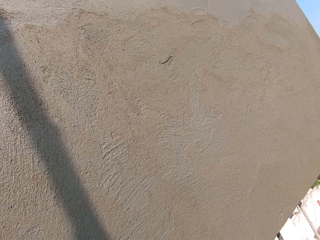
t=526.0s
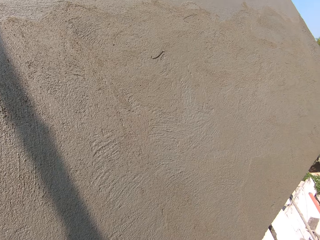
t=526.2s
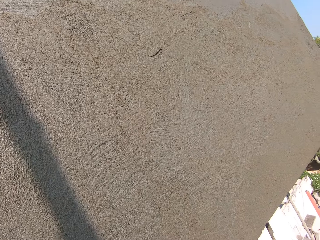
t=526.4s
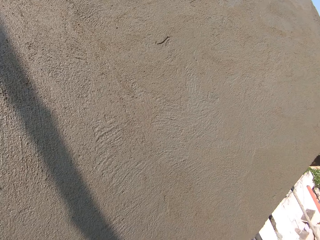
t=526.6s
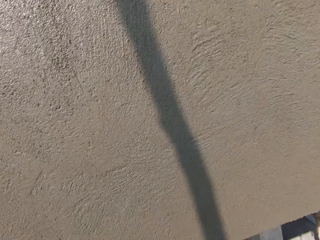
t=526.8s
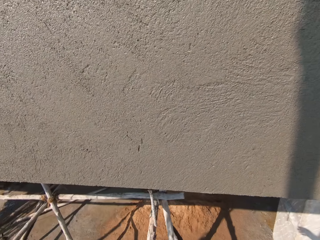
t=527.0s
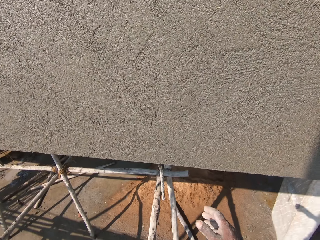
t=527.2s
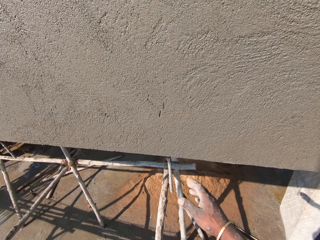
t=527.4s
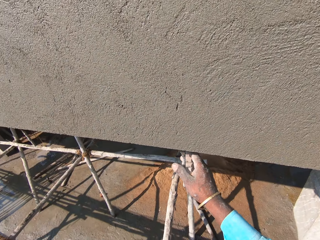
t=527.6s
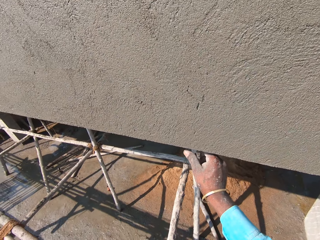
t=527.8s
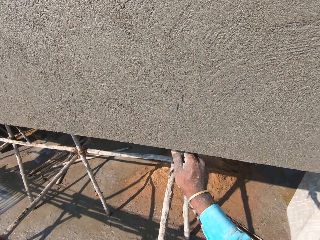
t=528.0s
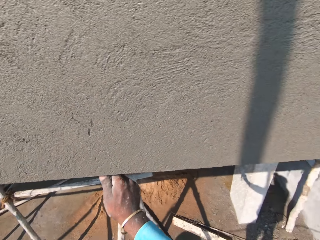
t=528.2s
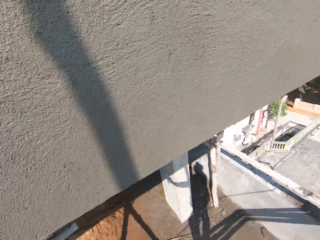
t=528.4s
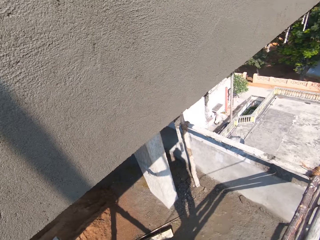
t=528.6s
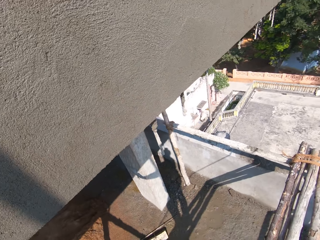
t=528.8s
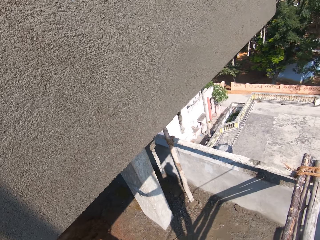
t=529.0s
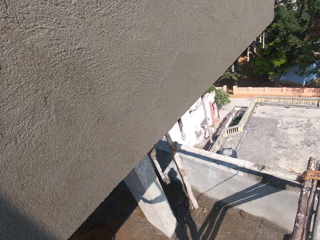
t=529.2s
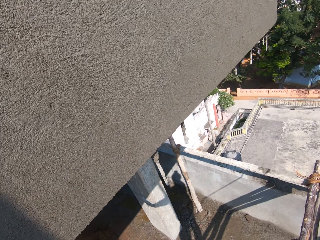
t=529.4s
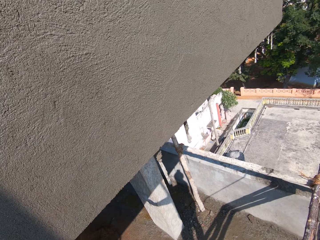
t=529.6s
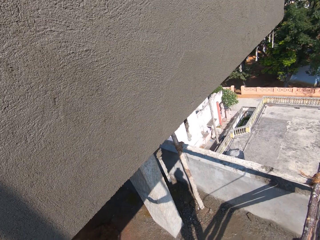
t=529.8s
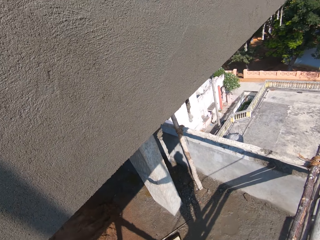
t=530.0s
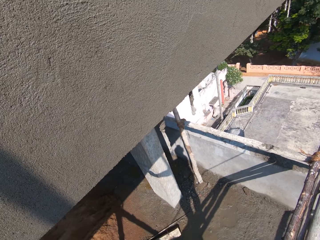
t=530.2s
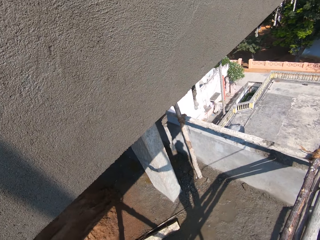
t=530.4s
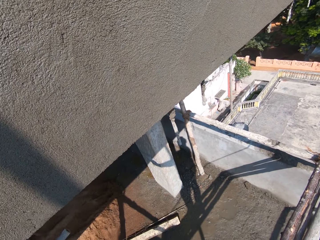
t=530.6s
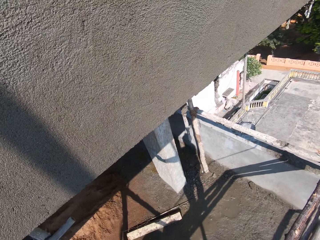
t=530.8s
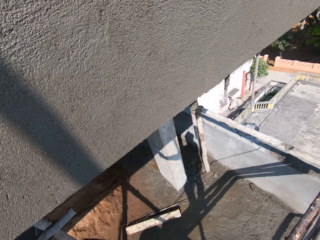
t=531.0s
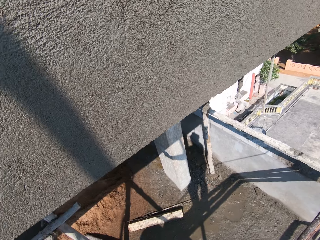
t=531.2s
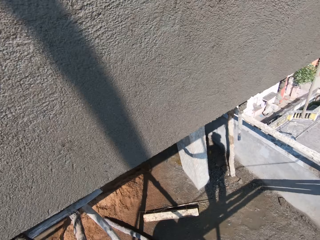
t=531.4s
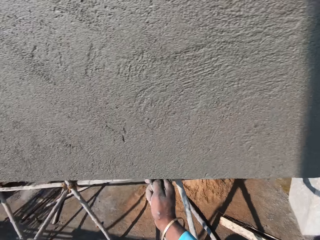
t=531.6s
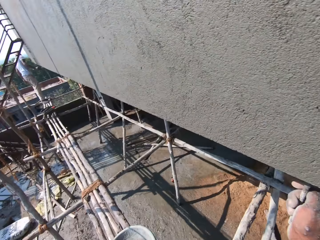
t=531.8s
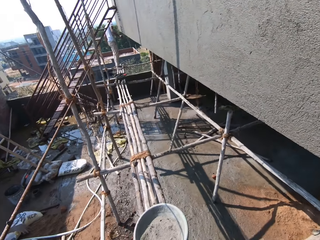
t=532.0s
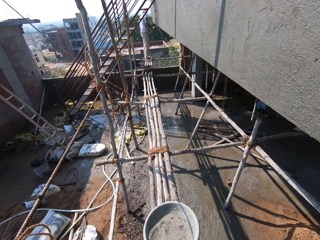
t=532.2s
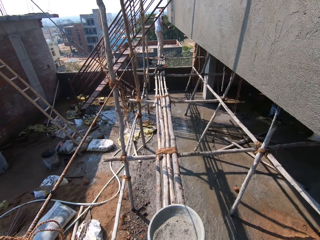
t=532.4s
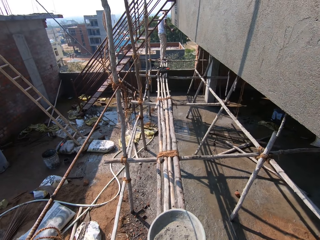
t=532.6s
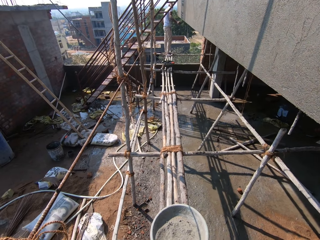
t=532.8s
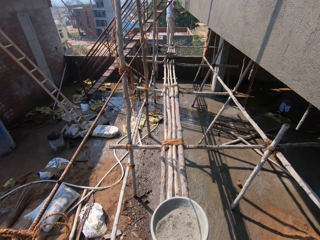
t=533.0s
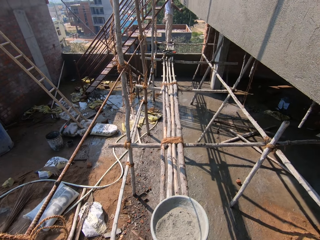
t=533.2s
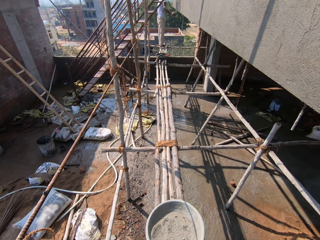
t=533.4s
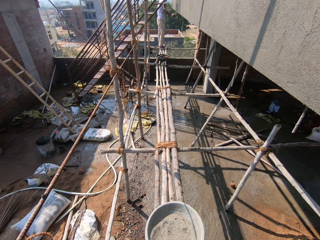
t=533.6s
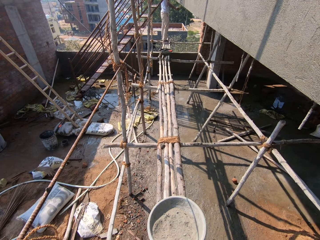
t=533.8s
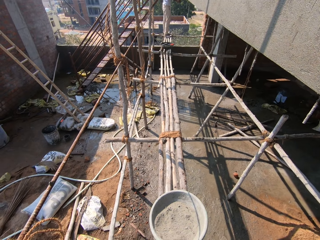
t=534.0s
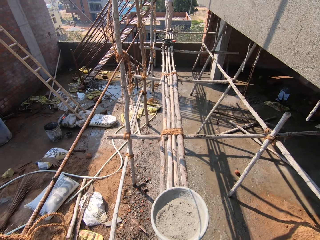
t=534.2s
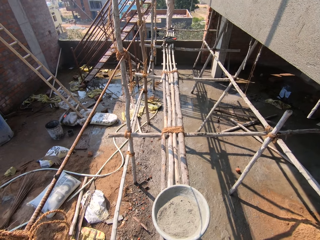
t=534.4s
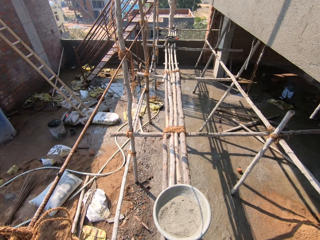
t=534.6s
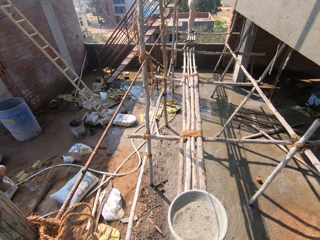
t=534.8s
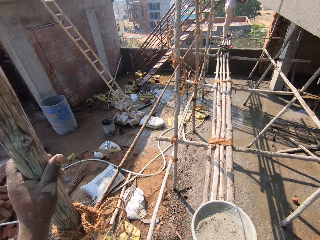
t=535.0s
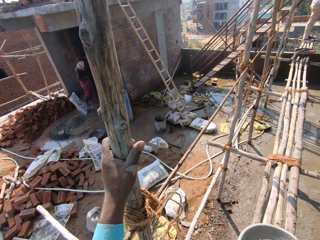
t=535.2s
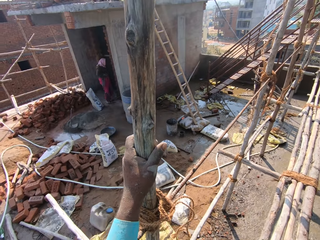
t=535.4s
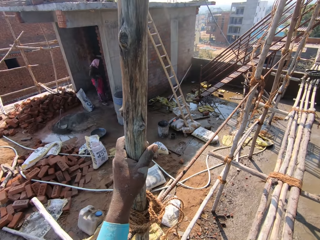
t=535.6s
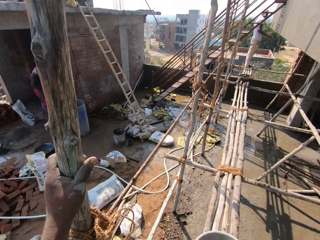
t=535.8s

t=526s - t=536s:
The camera wearer touches a metal. They stare in the construction site.

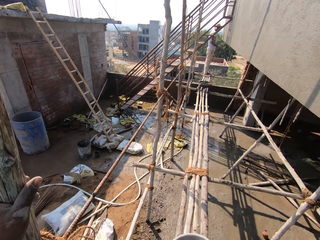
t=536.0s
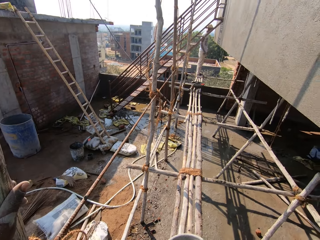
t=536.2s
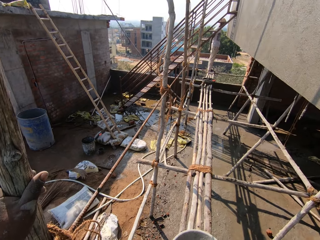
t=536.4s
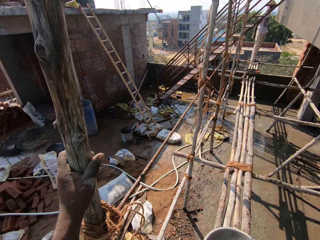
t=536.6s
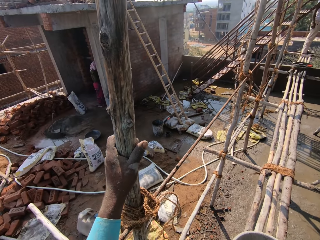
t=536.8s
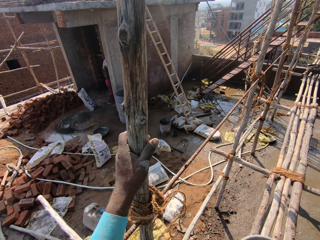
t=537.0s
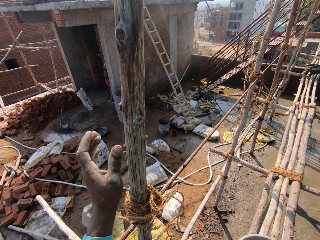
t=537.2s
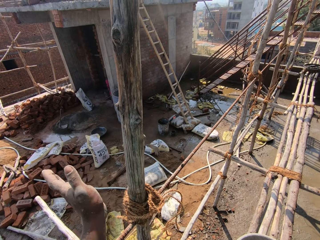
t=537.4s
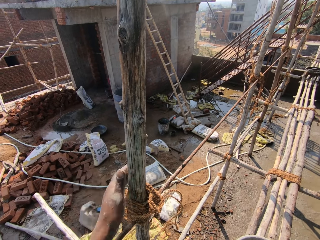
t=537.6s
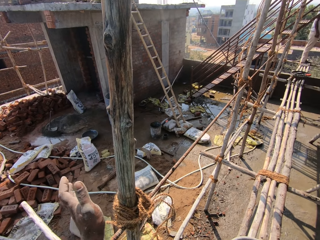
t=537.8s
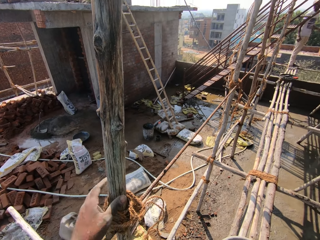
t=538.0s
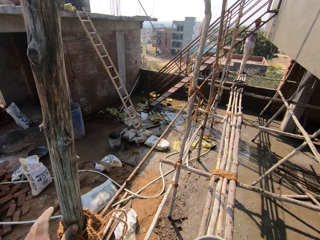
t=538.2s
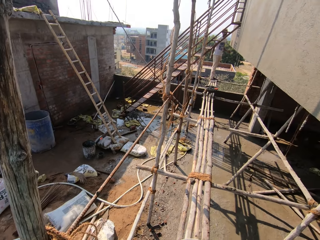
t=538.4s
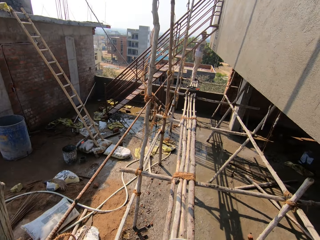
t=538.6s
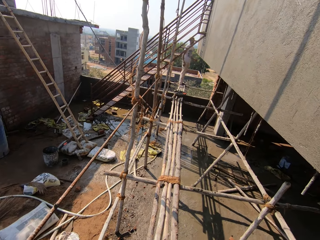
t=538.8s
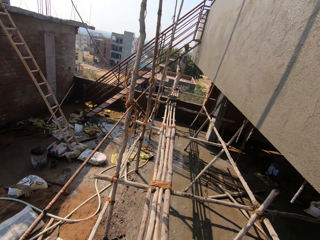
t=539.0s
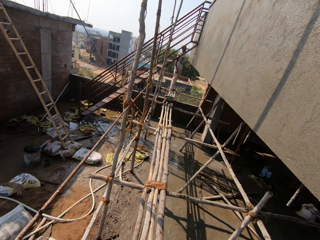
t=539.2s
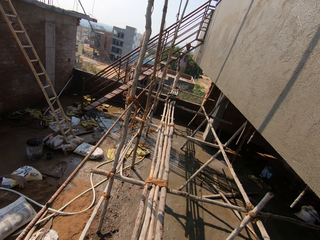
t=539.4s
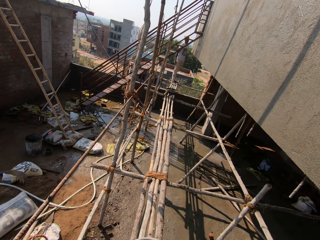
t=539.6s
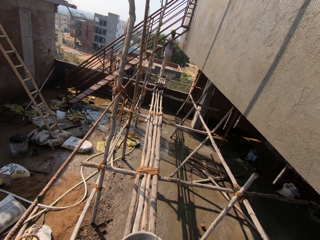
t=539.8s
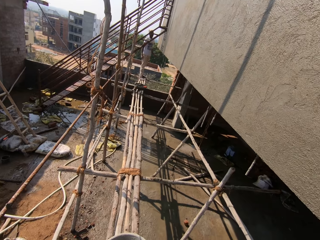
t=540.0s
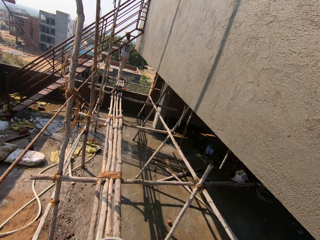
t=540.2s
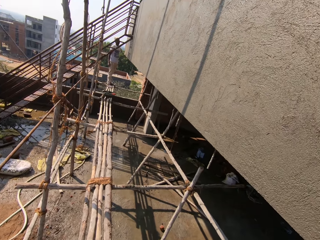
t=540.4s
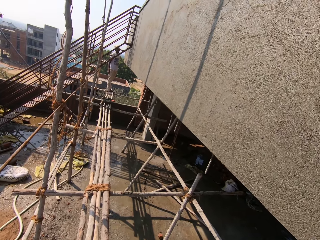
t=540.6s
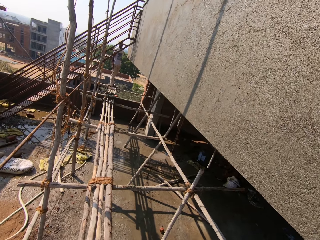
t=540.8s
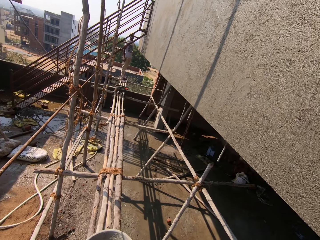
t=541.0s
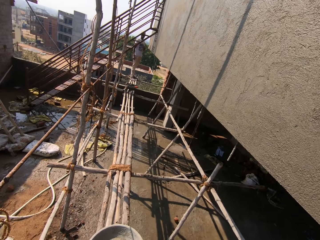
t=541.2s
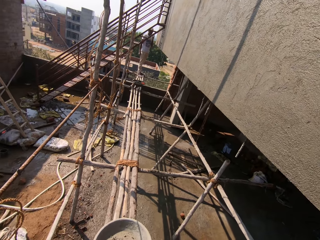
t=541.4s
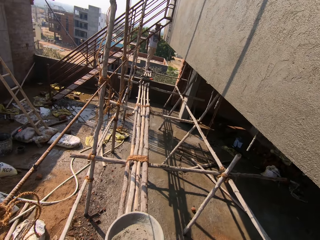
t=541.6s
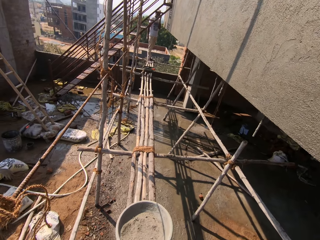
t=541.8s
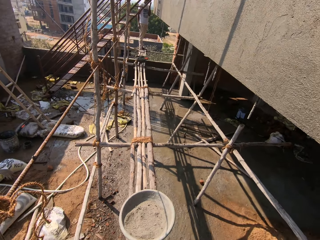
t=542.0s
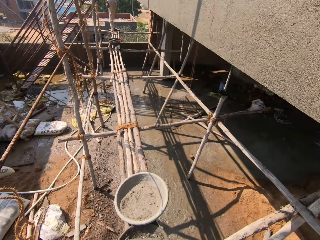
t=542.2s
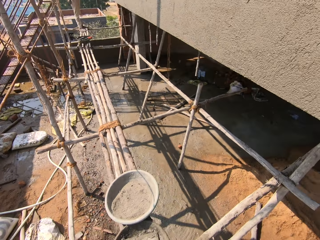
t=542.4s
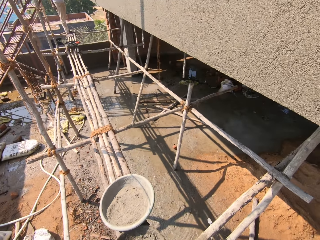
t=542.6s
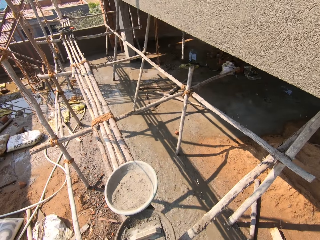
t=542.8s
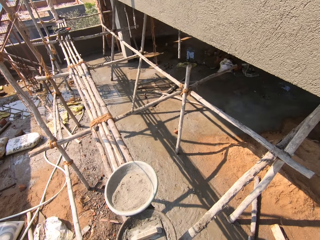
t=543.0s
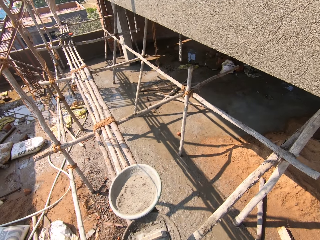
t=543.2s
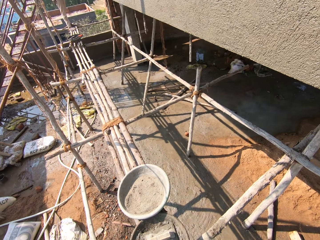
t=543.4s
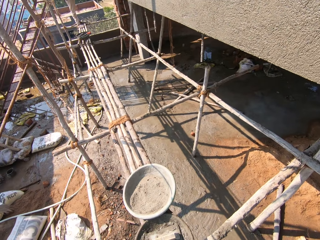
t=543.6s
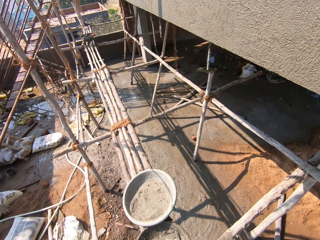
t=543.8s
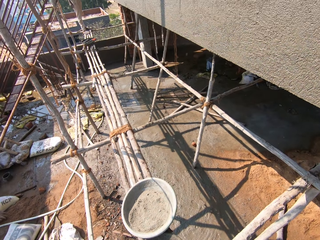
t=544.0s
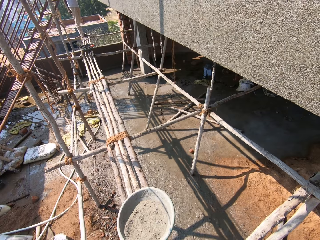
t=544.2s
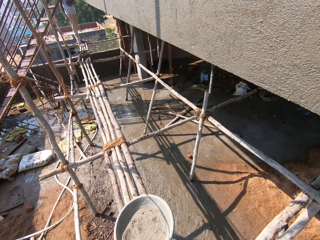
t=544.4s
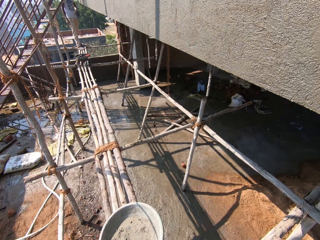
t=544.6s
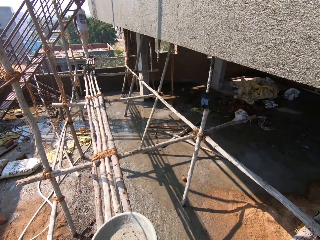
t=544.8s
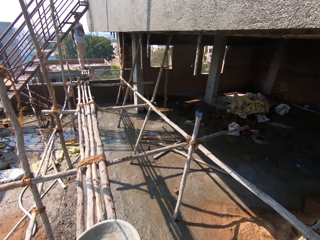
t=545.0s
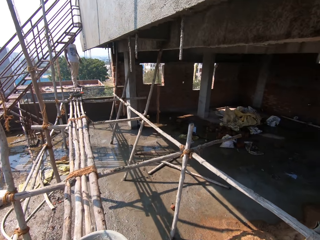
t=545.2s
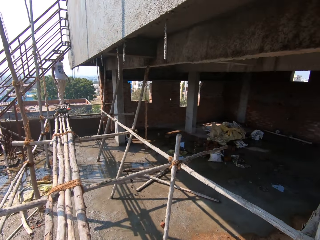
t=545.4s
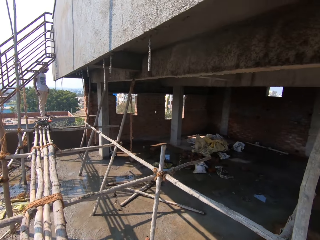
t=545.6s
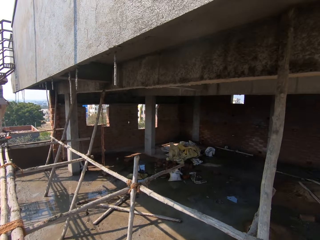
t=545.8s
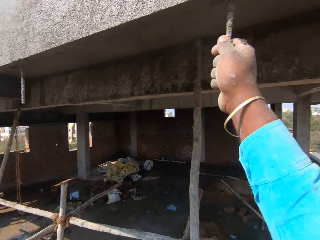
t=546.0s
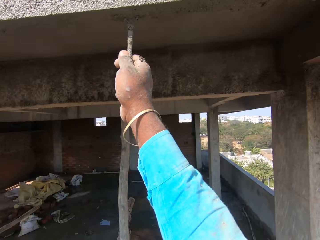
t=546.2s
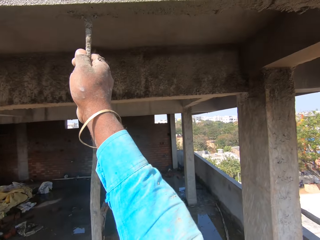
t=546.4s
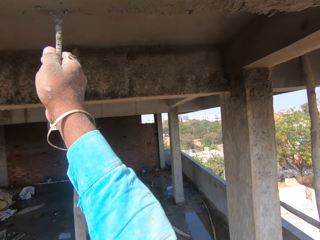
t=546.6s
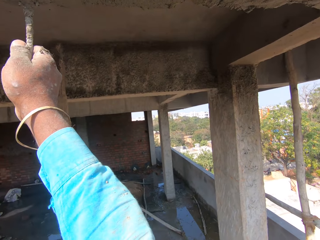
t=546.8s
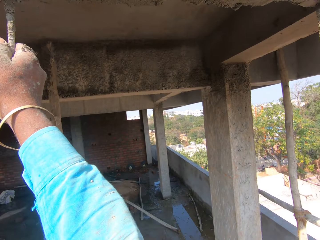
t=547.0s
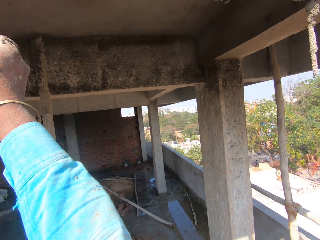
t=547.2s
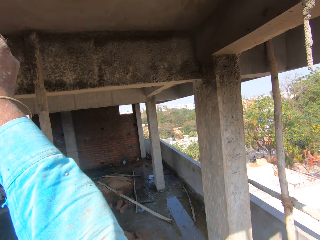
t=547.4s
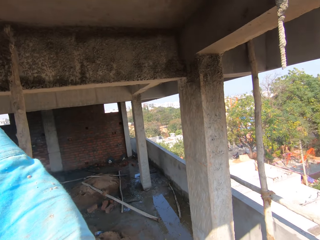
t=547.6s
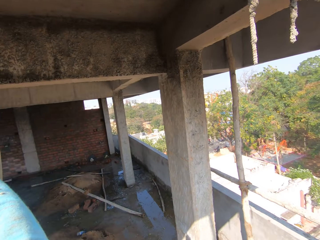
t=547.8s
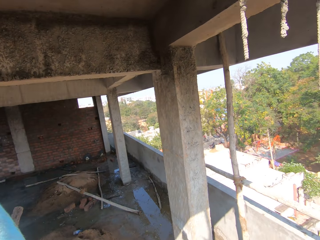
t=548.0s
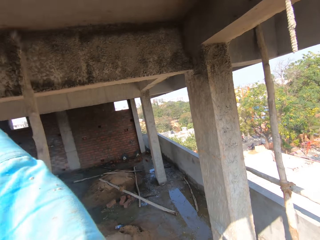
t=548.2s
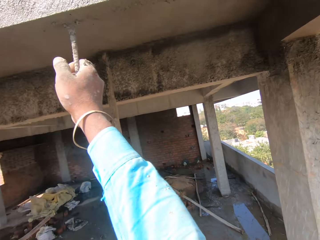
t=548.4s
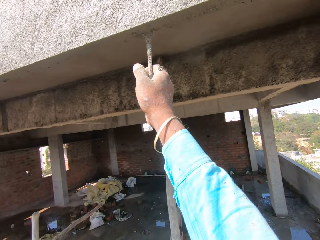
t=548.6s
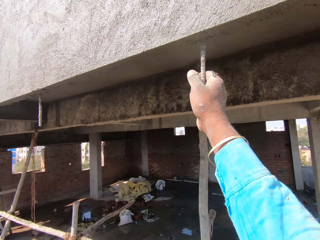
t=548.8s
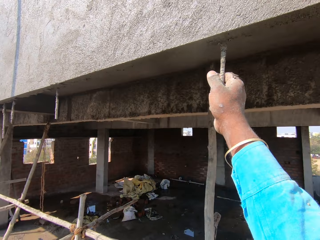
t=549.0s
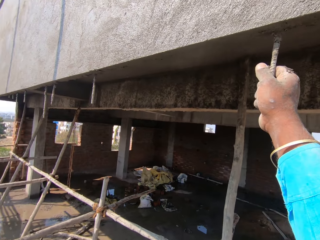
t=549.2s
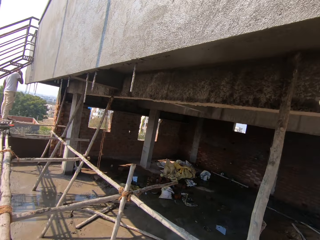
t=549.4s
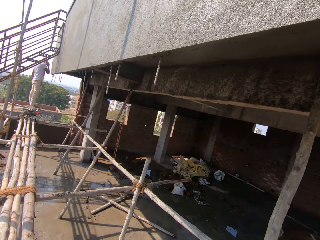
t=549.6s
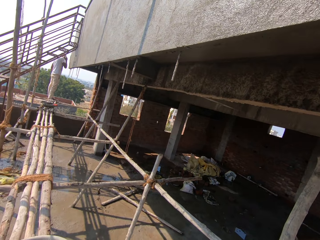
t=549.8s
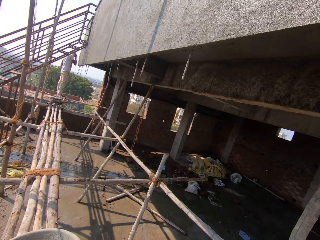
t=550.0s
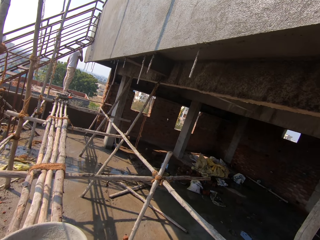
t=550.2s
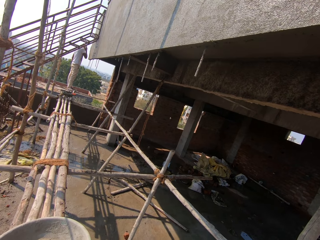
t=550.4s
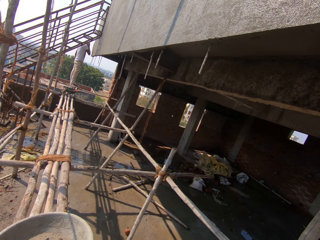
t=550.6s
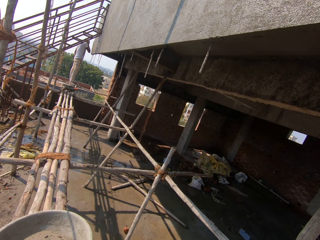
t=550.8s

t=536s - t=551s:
The camera wearer taps the pole with their hand. They stare at the construction site.
